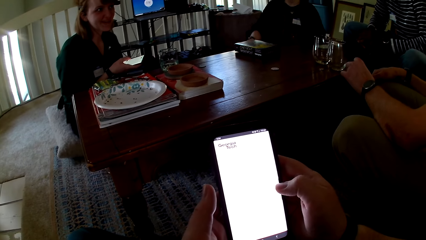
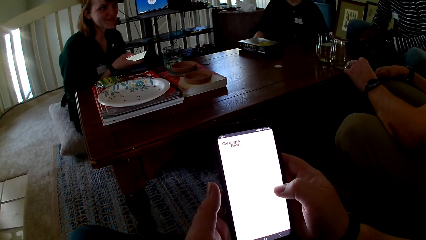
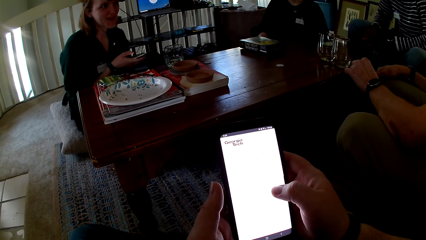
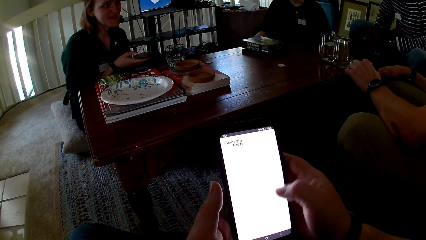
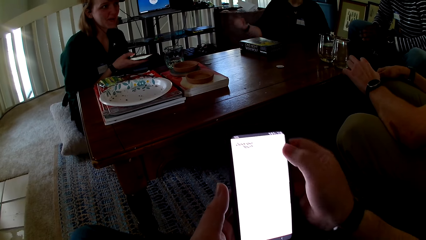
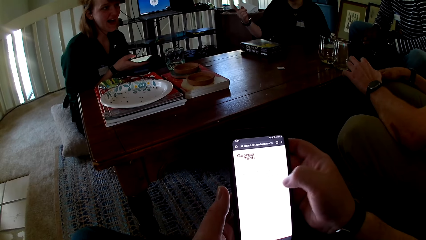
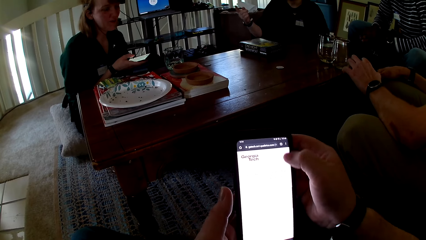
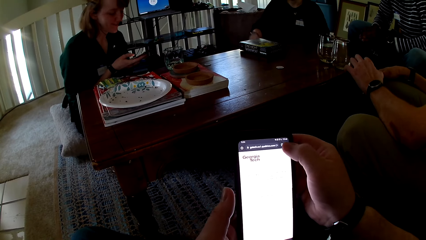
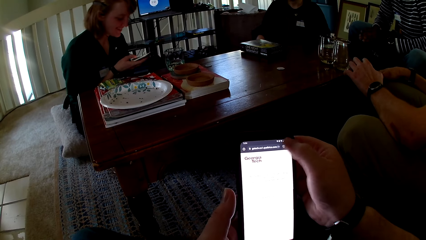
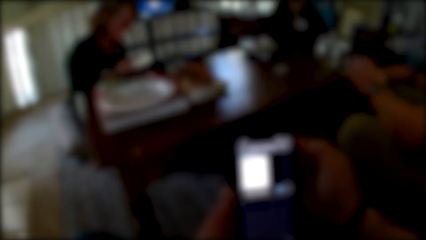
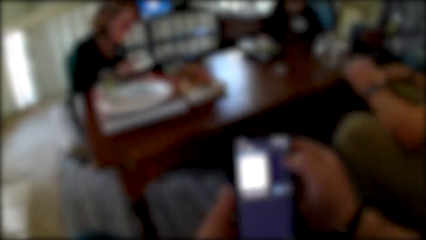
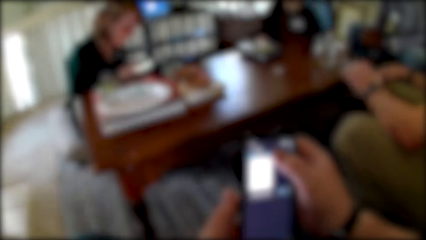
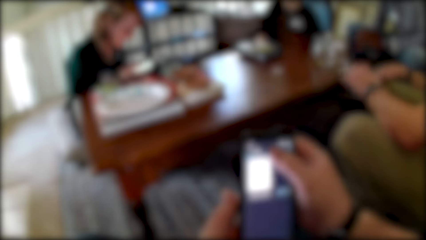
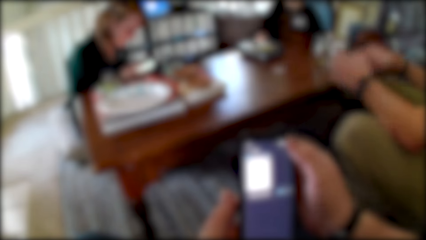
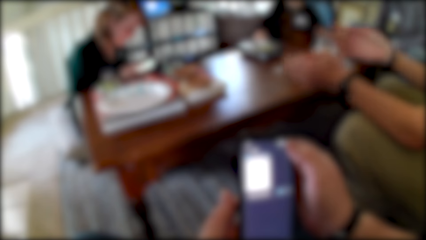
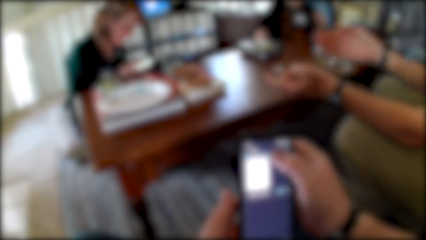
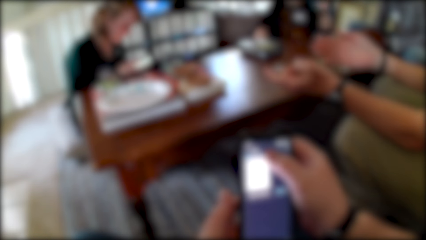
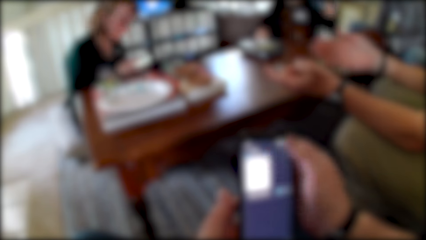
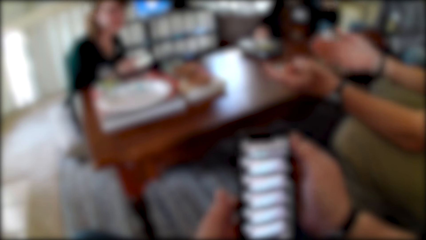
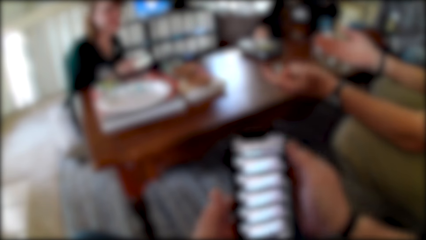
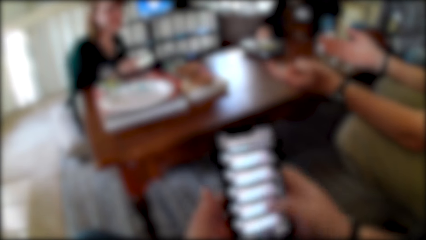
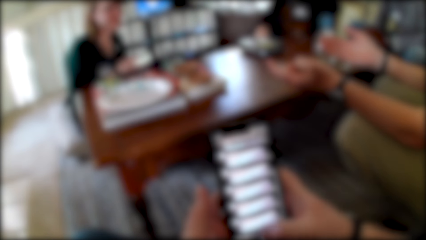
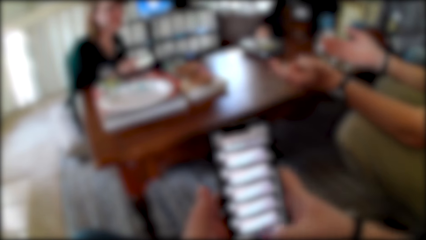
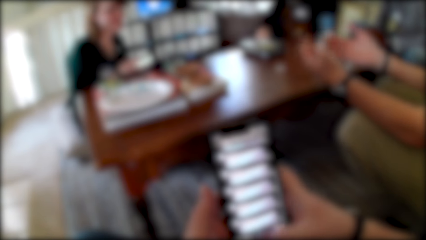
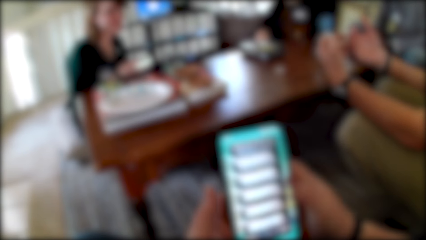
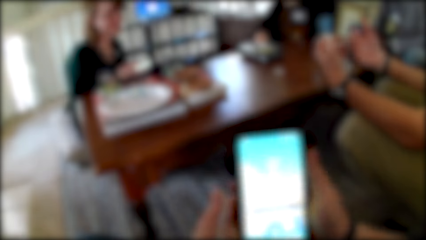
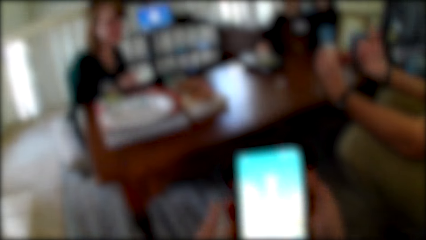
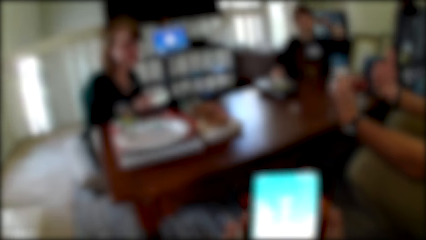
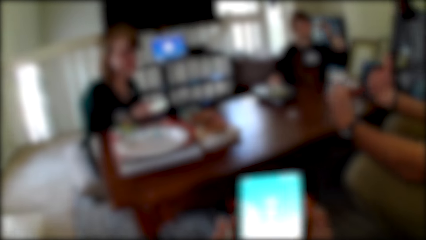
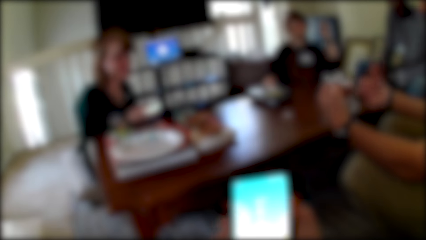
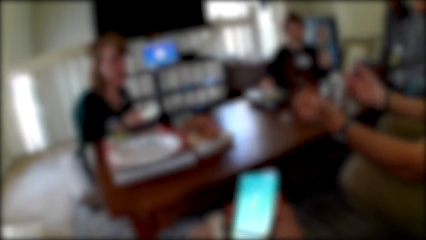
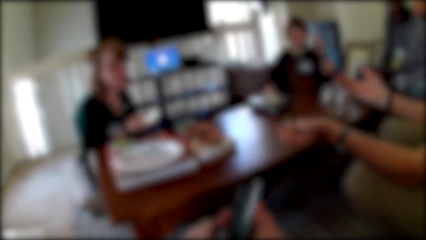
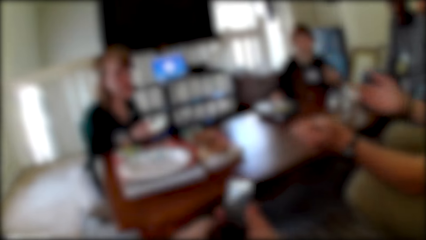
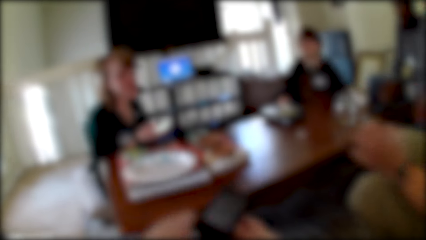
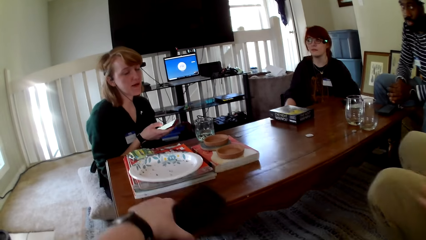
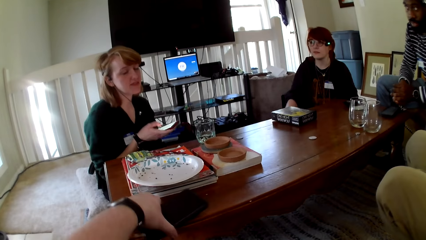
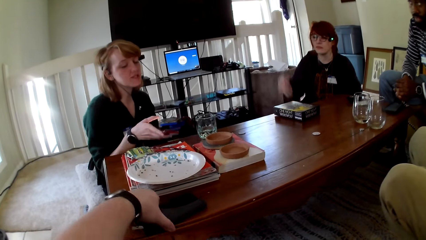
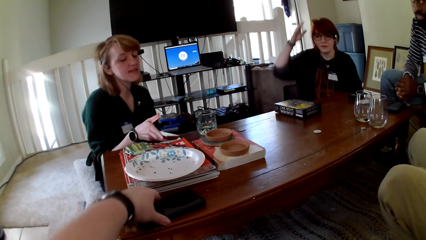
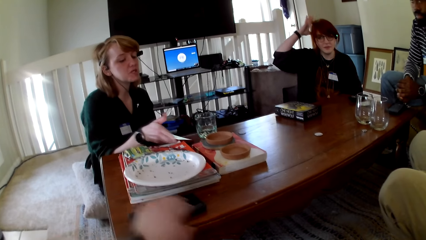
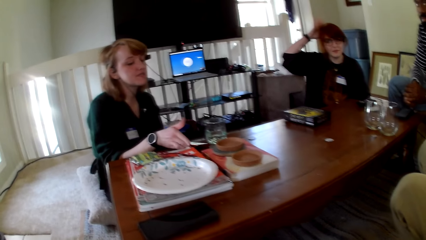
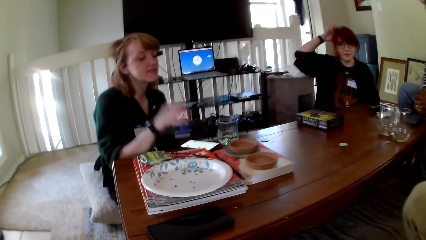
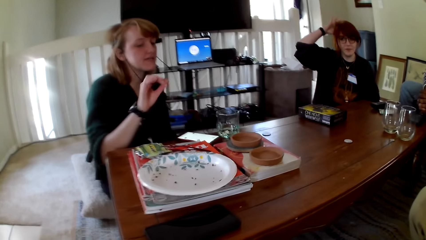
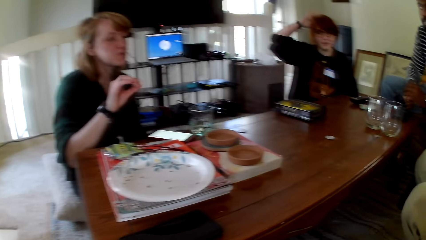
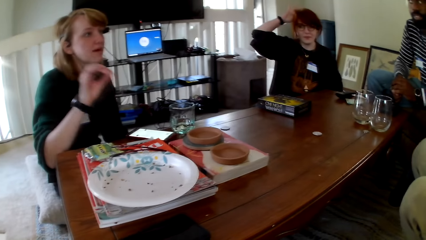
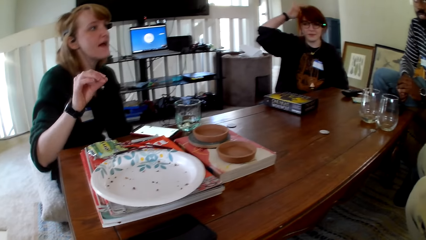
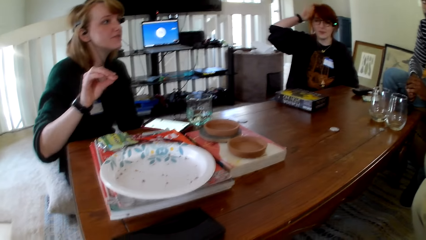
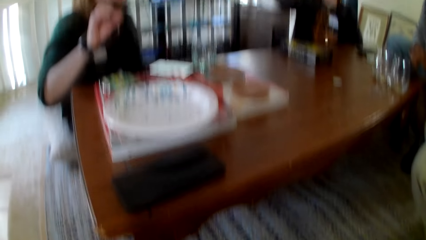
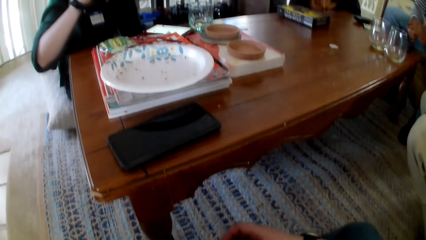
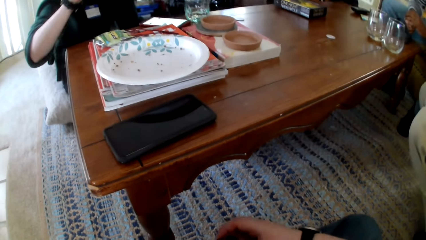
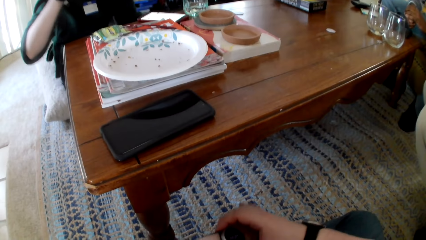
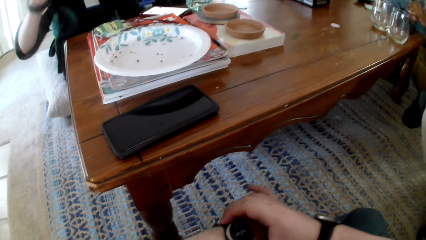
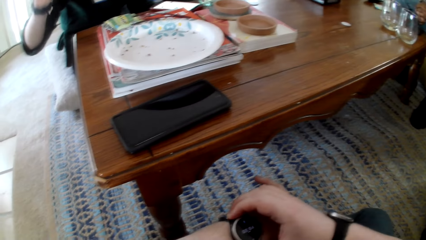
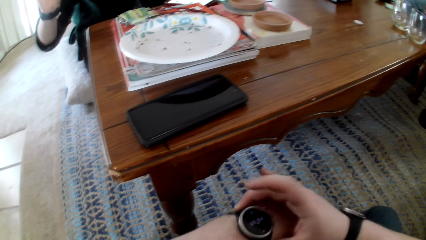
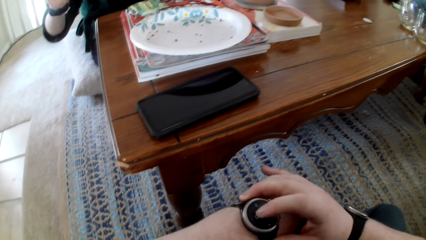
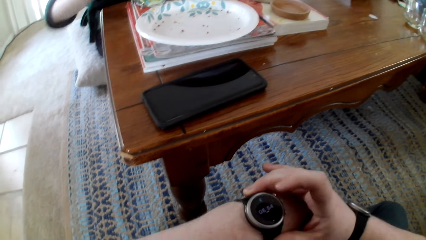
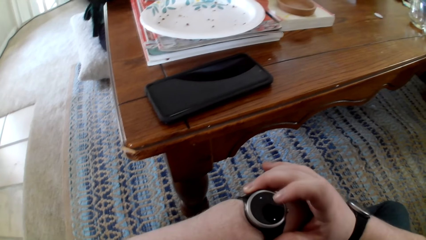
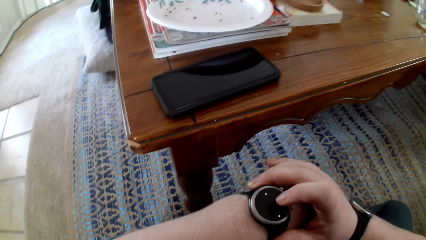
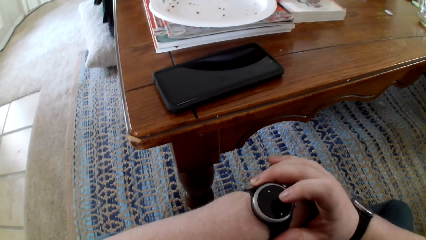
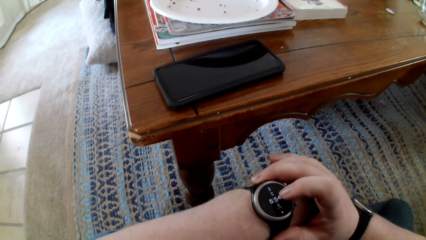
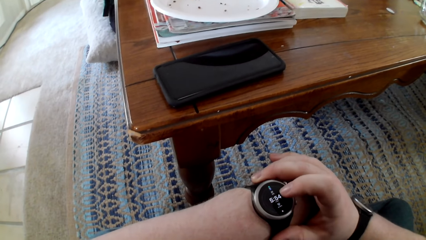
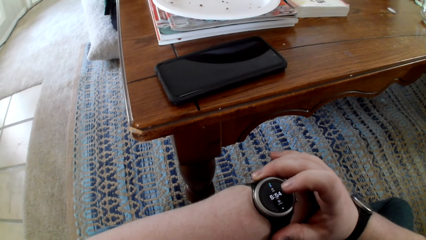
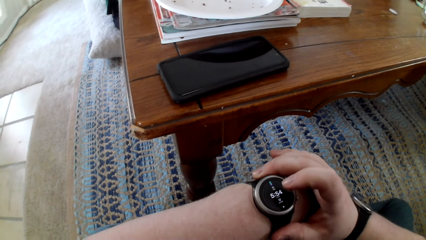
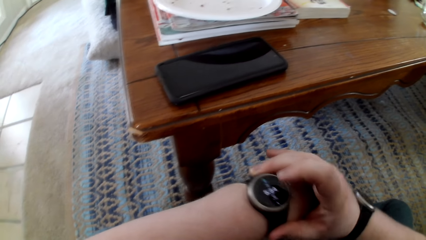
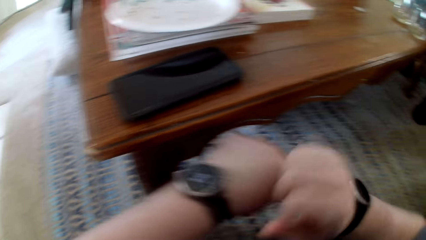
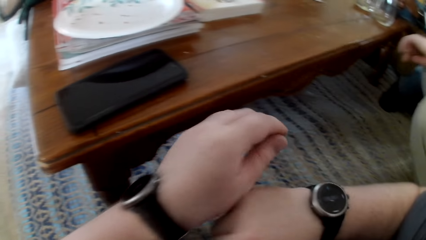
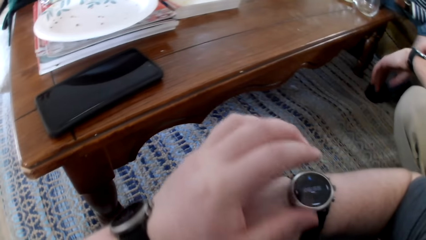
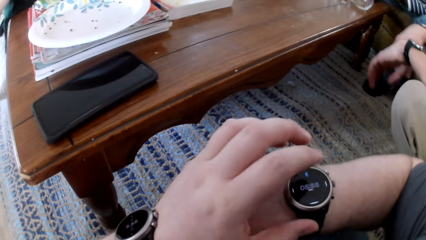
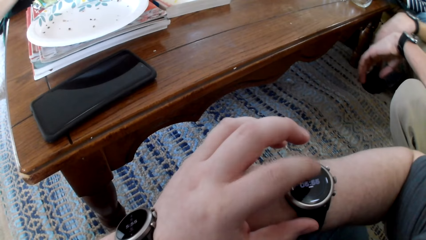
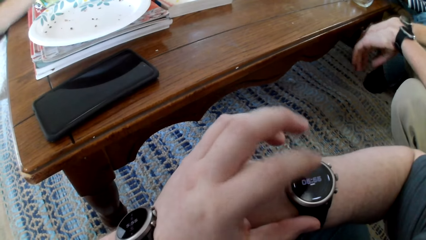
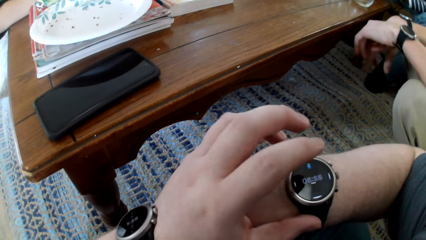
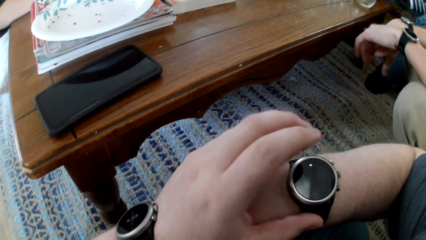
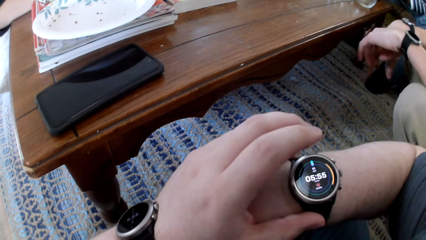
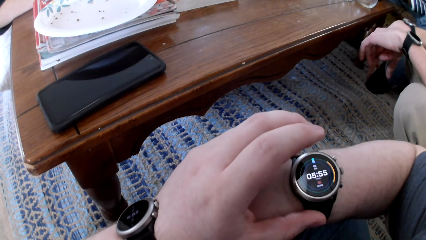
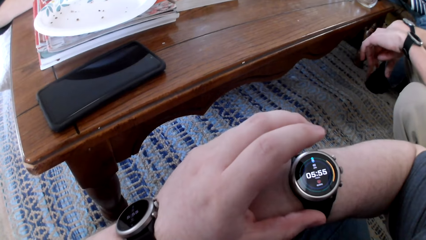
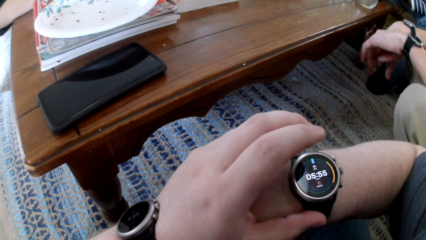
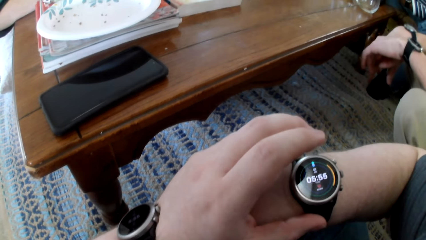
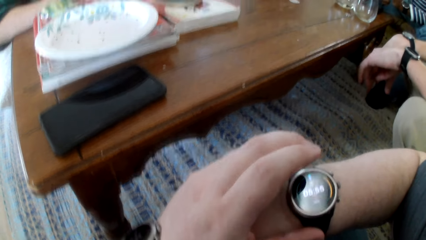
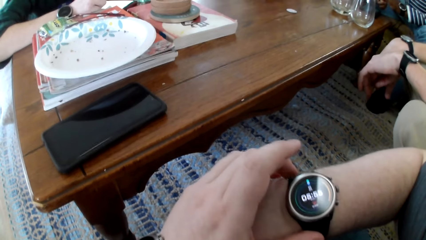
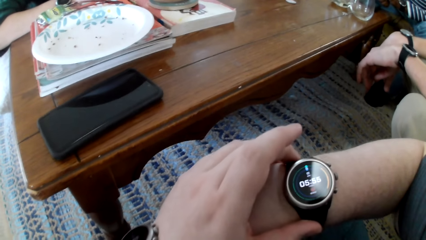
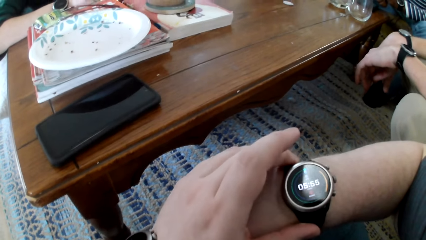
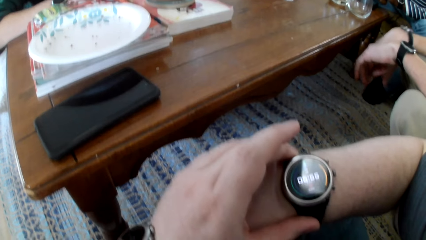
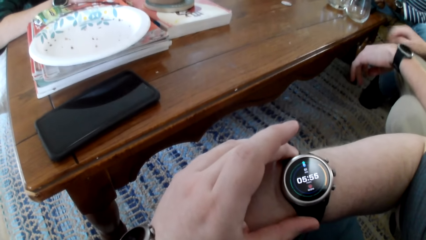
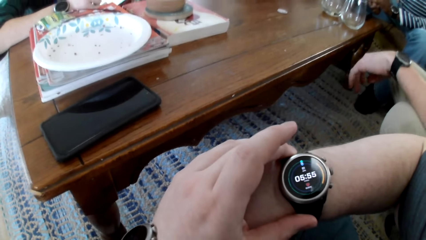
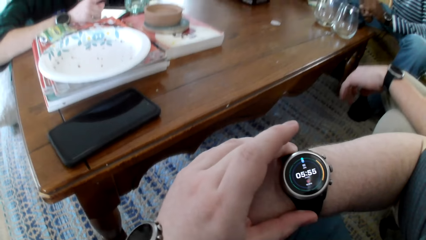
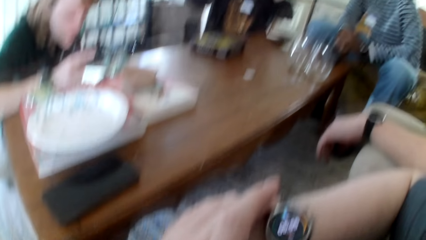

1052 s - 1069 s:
A man gestures his hands. A person touches cards. The camera wearer operates the phone. He puts the phone on the table. A woman puts the phone on the table. Another woman holds her hair. The first woman gestures her hand and talks. The camera wearer operates his watch. He pulls his hand off the watch and operates his watch.
